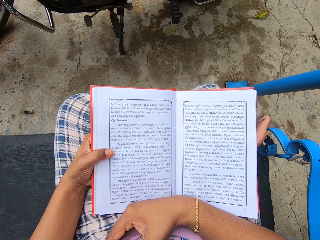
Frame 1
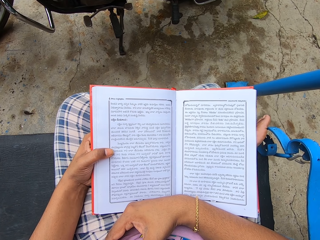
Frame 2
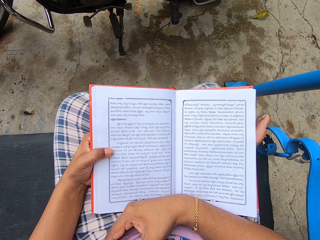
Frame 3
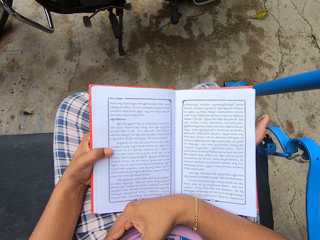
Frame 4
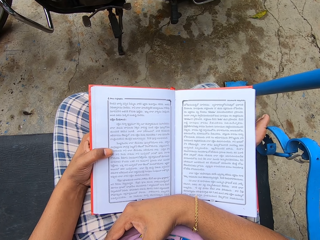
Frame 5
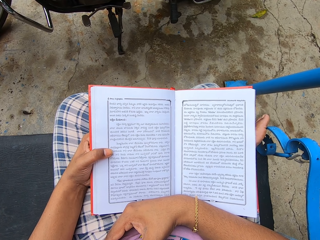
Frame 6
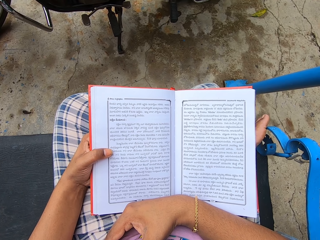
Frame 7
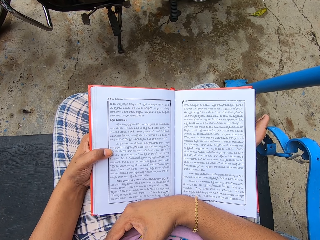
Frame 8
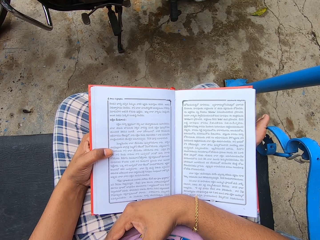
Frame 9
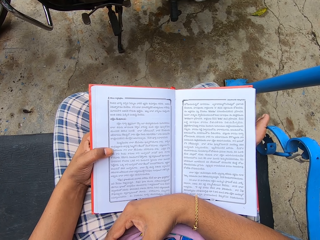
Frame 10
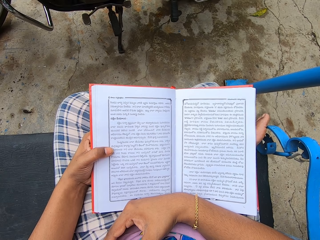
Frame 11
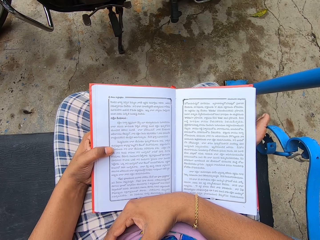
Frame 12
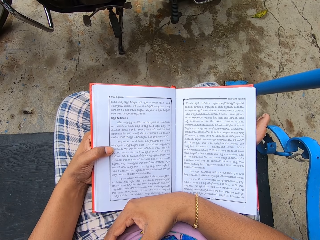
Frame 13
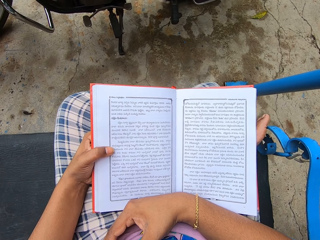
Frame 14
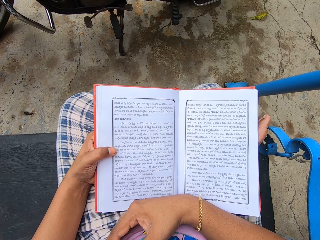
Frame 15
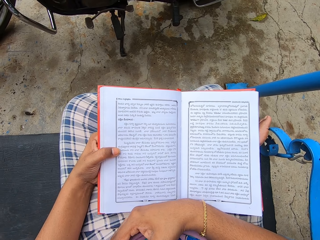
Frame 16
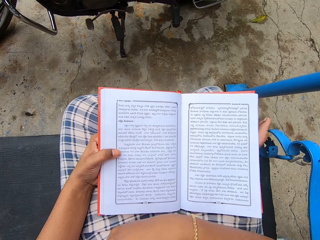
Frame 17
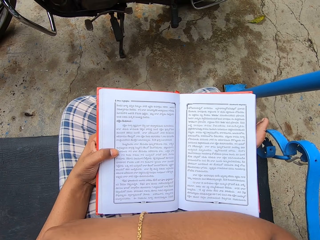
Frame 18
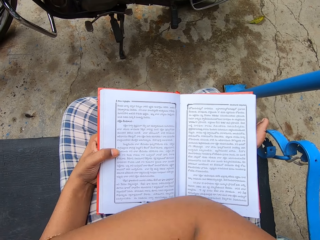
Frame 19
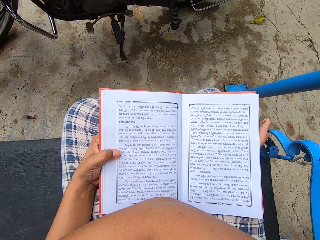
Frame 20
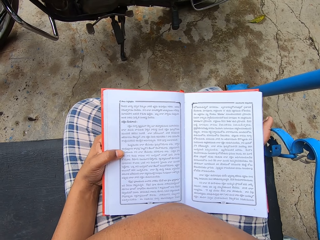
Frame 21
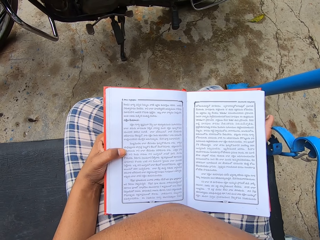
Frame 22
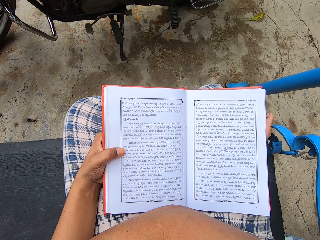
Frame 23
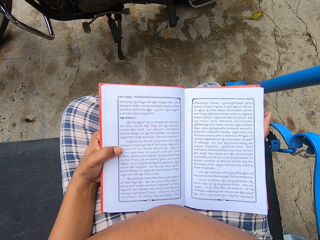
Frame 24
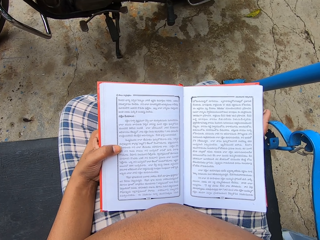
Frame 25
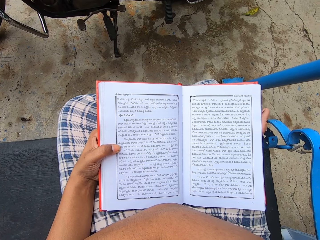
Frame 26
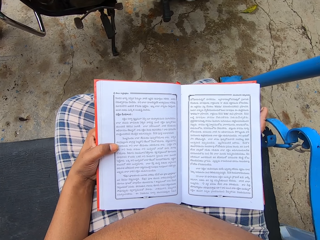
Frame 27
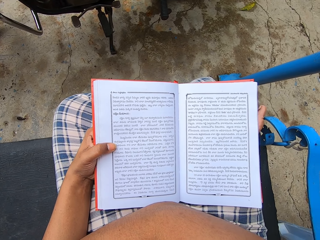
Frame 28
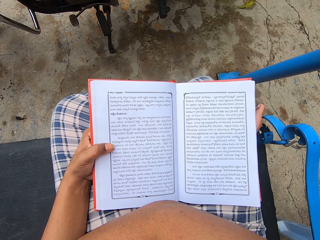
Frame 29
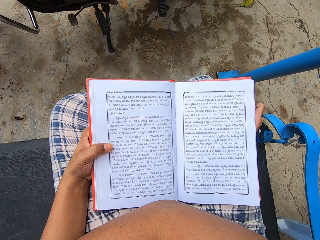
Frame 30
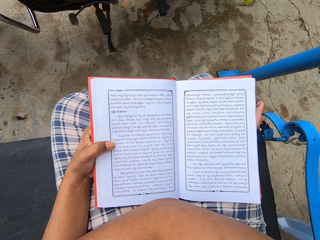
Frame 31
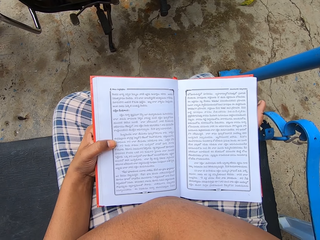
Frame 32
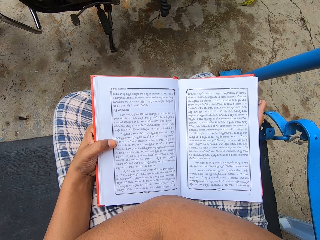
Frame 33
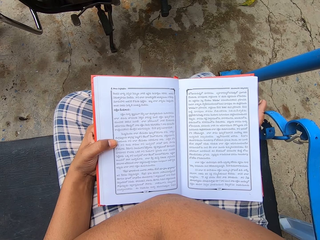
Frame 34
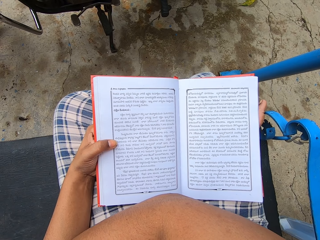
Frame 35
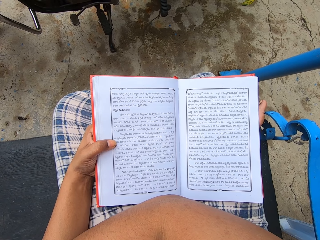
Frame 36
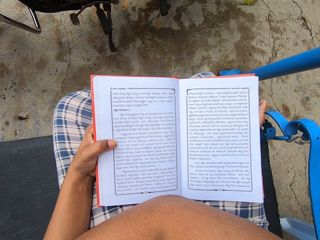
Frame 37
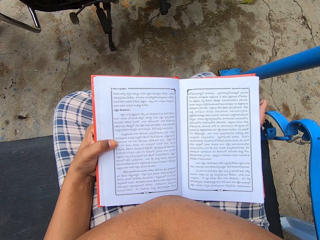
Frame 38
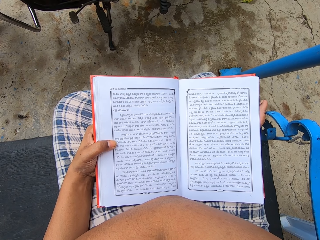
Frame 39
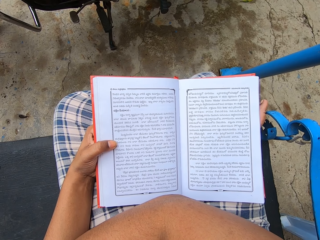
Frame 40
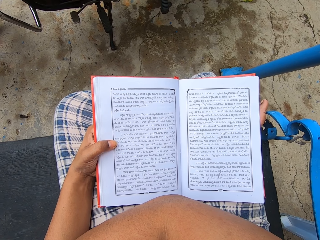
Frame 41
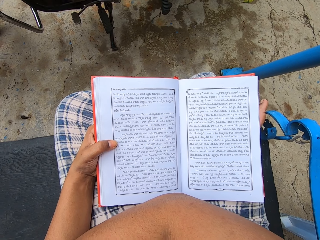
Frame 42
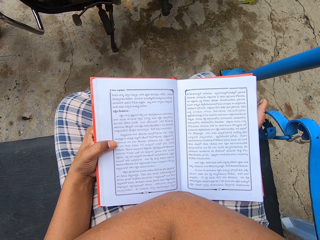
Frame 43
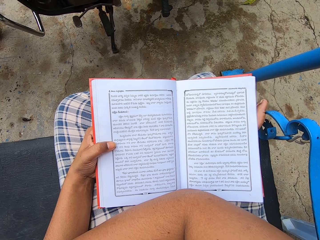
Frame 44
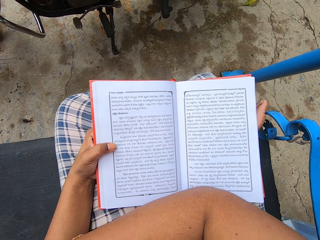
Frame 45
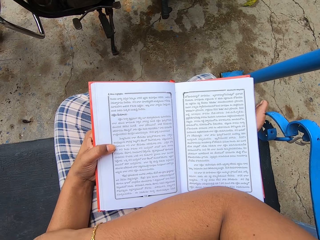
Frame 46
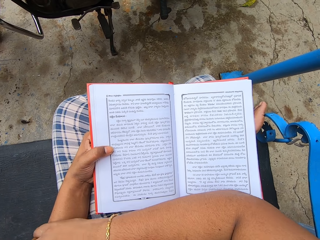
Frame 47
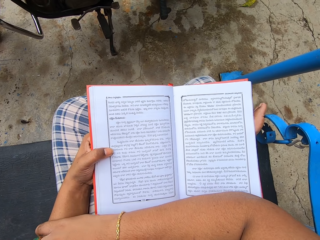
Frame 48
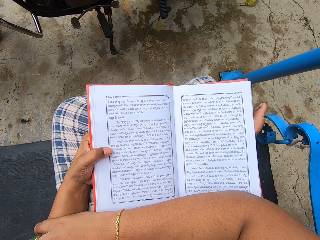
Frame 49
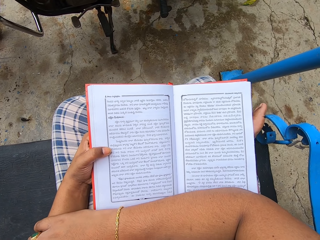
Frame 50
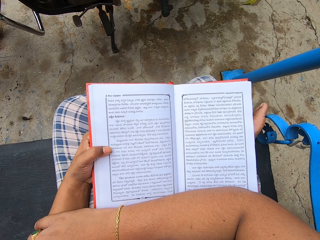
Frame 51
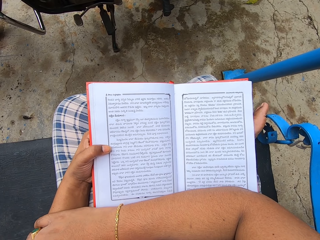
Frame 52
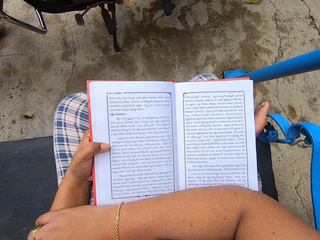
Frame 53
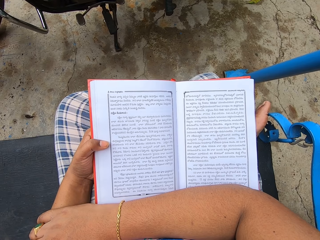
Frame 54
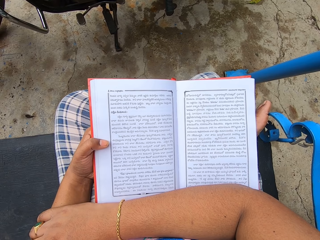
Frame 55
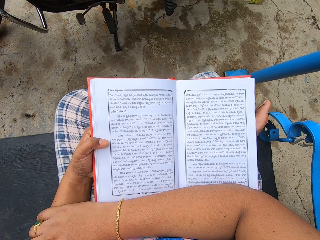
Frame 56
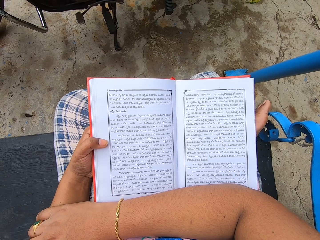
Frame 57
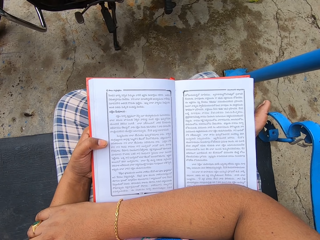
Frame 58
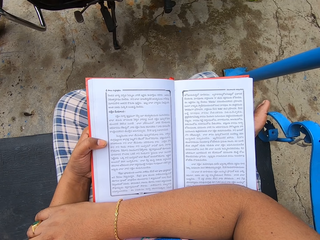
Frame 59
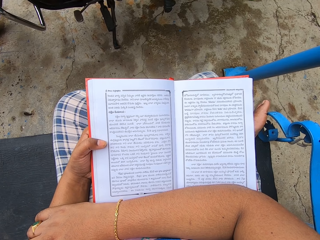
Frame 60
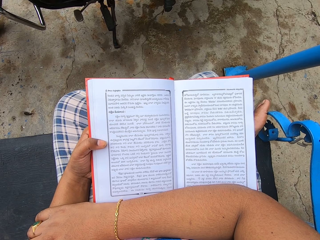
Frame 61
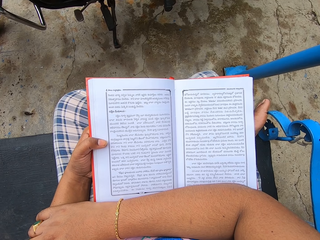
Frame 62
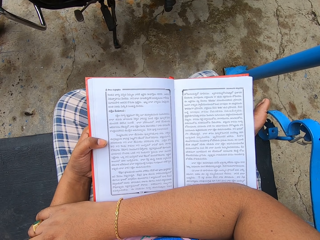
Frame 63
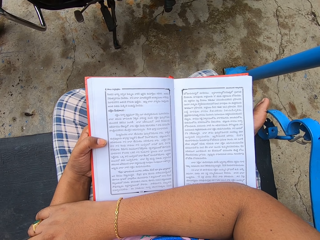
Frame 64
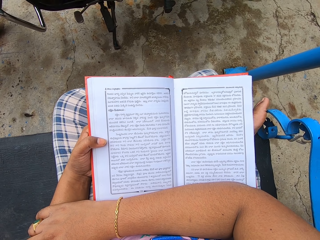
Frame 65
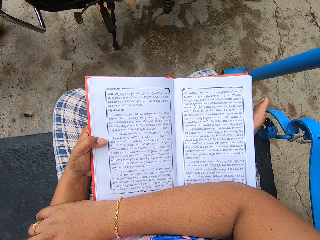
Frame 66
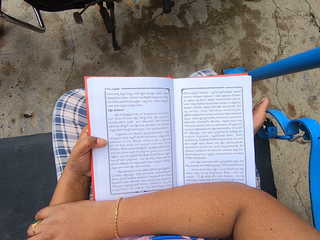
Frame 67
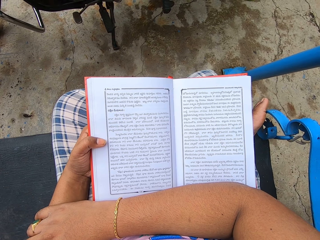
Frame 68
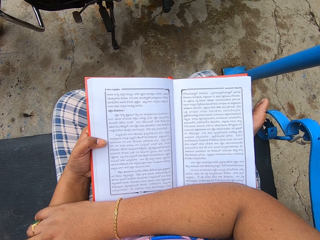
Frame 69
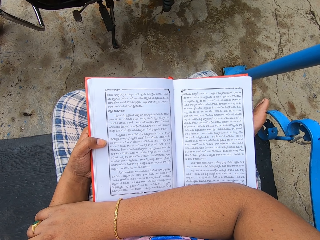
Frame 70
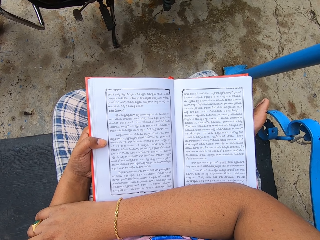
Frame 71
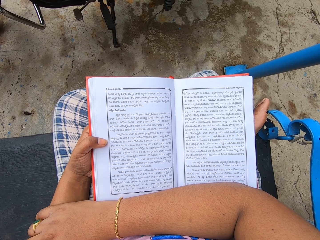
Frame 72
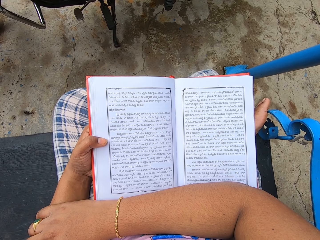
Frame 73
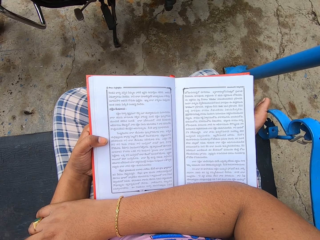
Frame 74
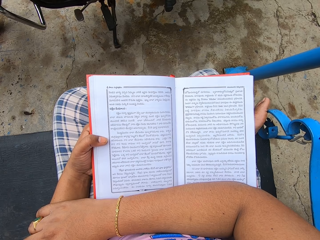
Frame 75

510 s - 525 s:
The camera wearer moves their hand. They read a book.

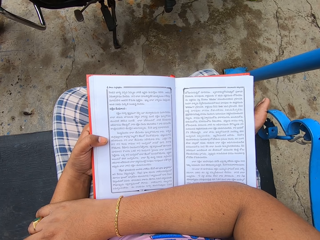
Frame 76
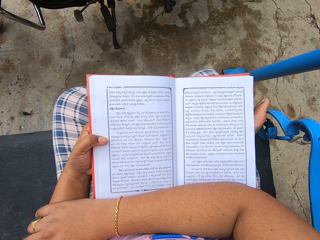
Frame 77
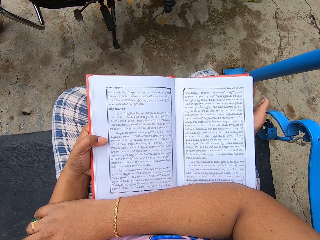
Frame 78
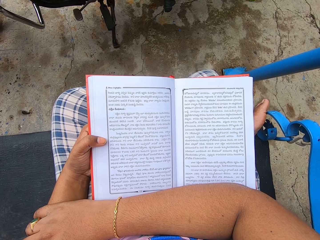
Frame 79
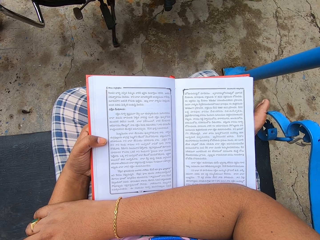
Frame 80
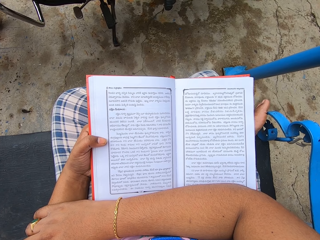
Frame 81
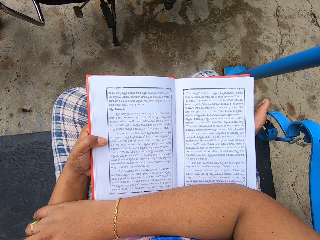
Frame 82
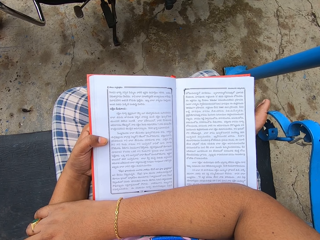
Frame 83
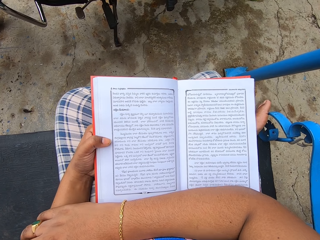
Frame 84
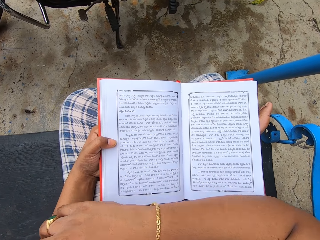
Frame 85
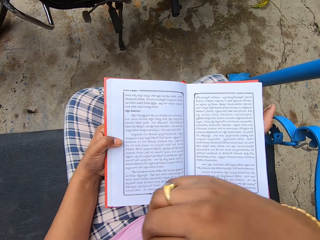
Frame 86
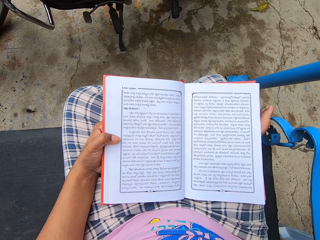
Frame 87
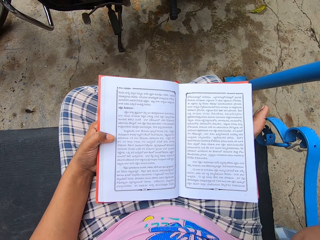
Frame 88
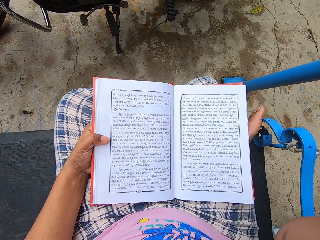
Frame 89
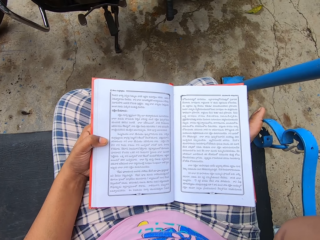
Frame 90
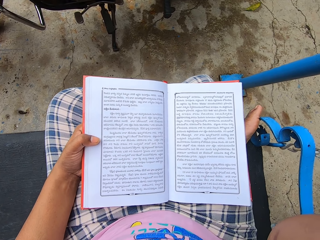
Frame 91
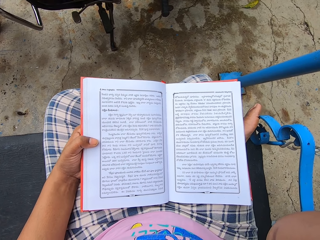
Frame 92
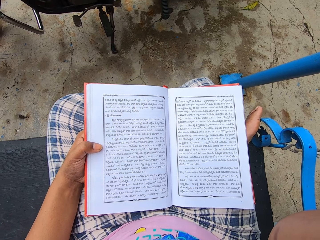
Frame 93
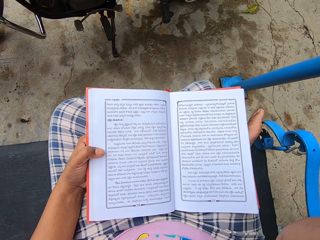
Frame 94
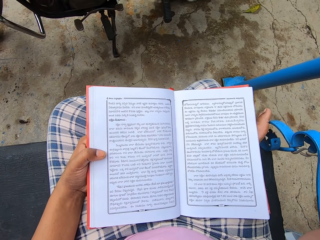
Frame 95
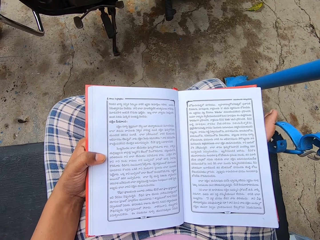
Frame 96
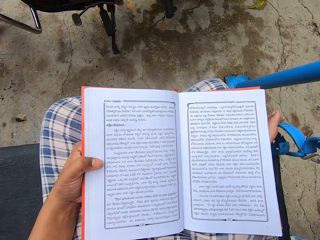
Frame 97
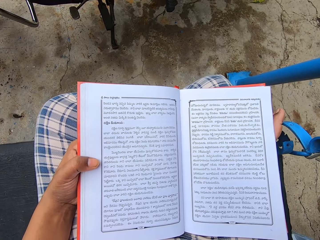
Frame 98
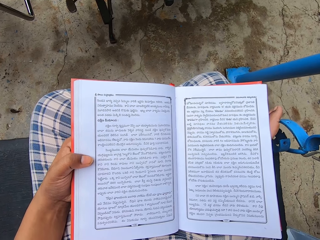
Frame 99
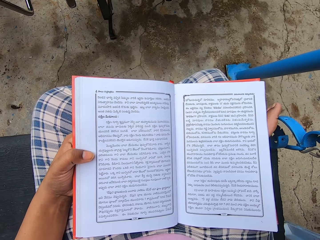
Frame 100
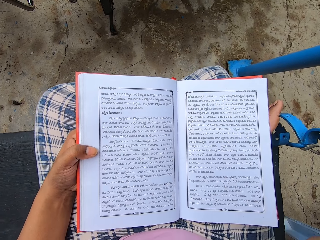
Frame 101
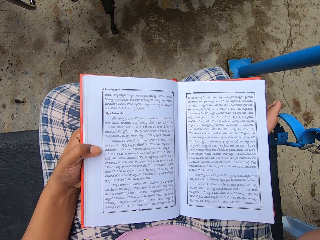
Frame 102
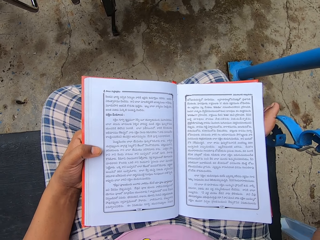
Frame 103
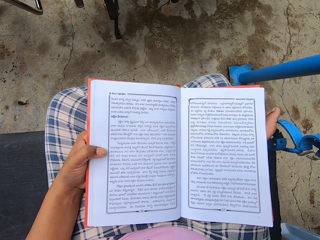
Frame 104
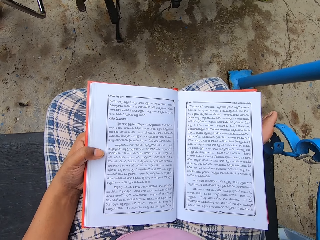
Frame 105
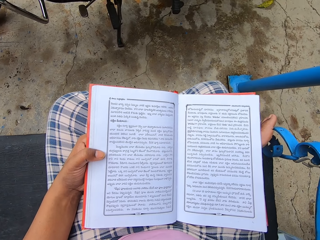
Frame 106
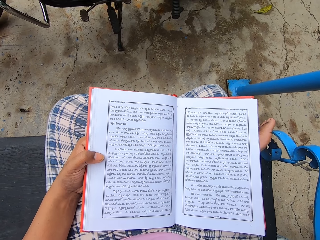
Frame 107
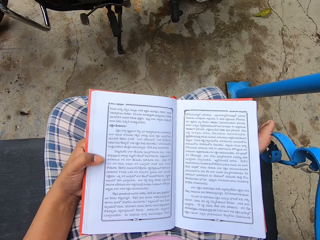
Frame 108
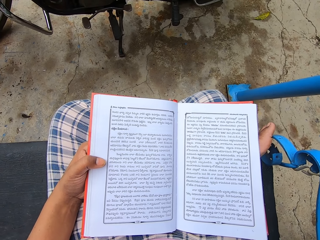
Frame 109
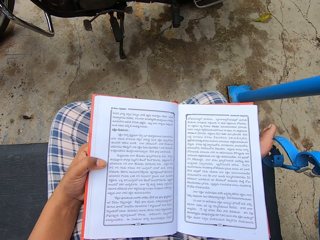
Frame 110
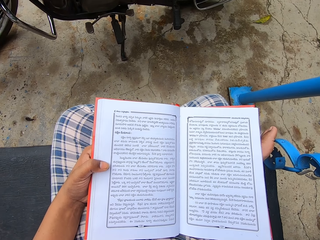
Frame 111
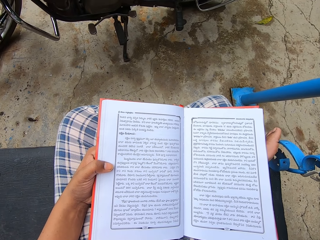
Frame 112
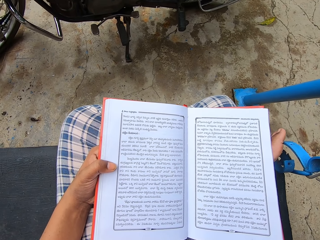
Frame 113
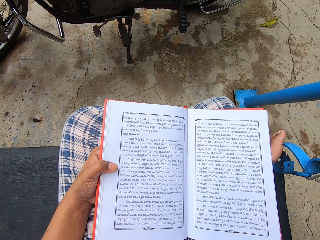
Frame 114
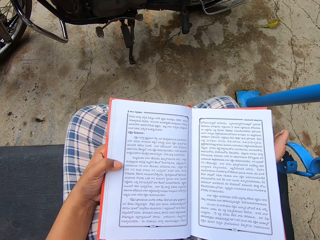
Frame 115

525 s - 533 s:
The camera wearer moves their hand. They fix the camera on the head.
